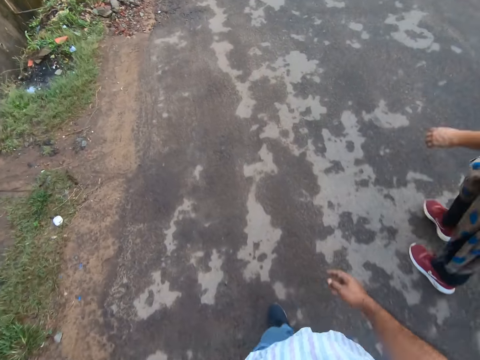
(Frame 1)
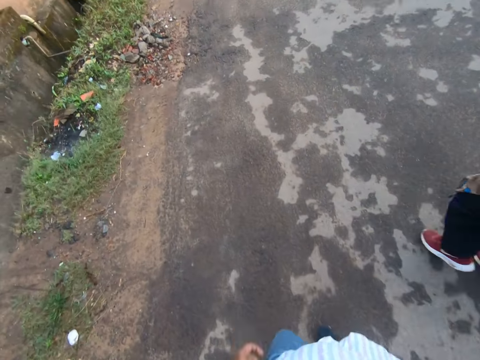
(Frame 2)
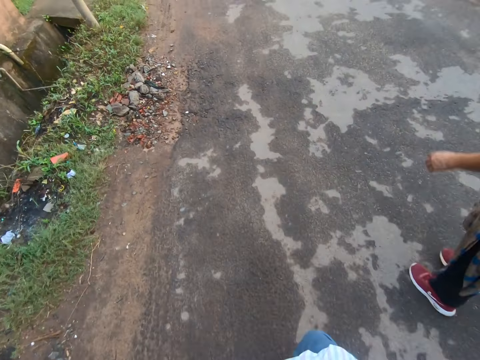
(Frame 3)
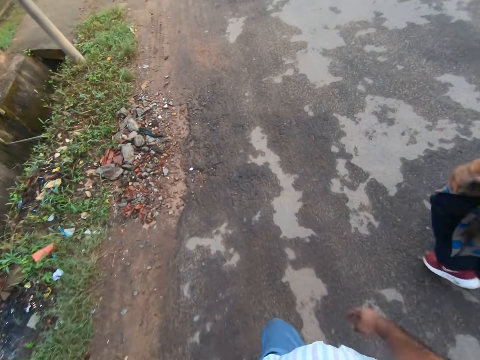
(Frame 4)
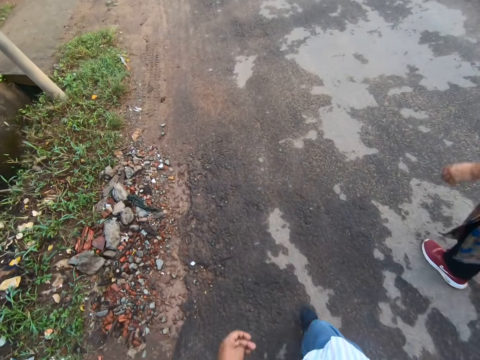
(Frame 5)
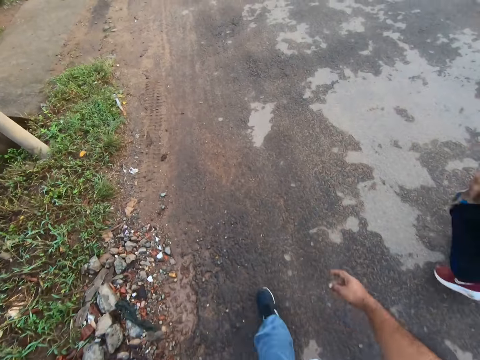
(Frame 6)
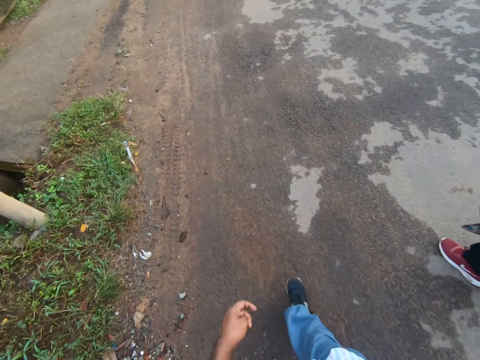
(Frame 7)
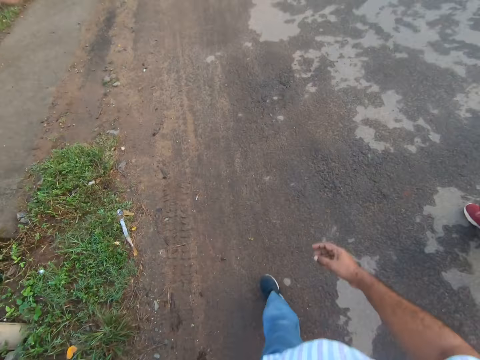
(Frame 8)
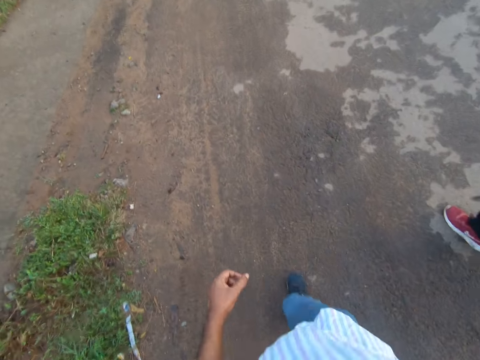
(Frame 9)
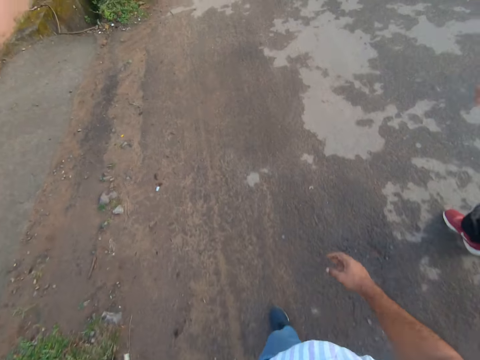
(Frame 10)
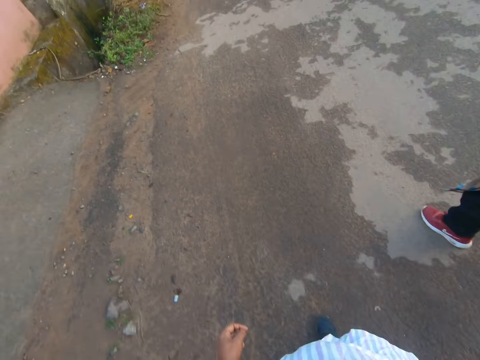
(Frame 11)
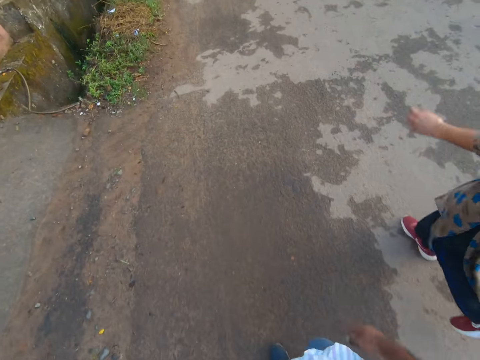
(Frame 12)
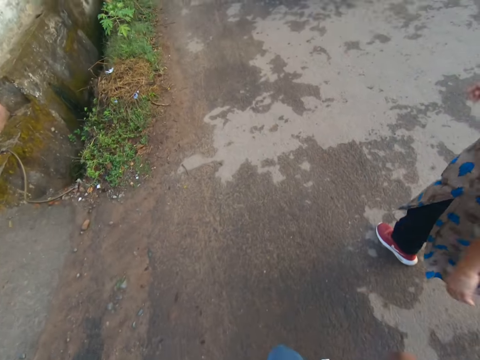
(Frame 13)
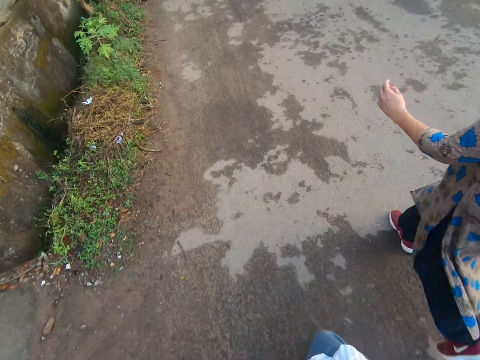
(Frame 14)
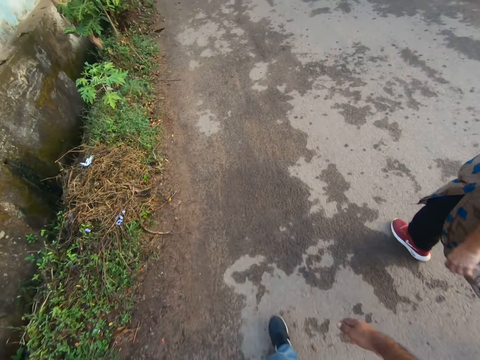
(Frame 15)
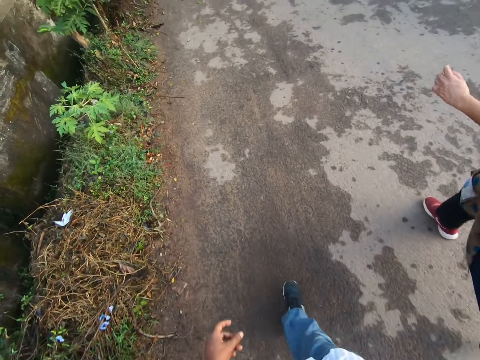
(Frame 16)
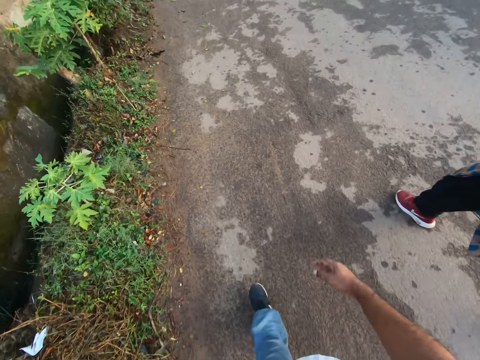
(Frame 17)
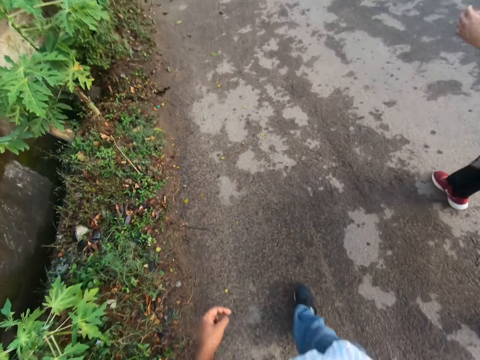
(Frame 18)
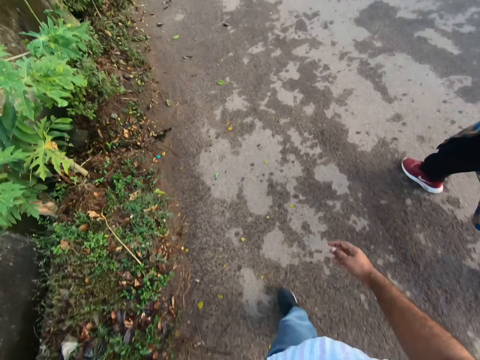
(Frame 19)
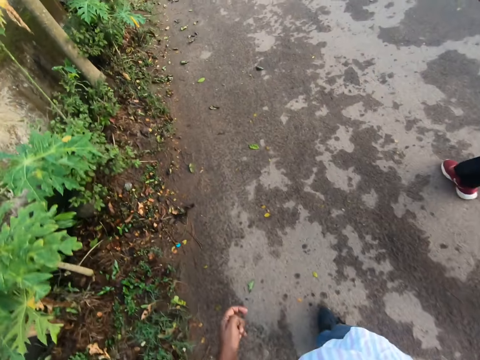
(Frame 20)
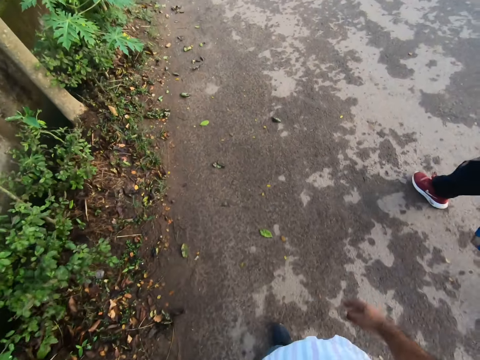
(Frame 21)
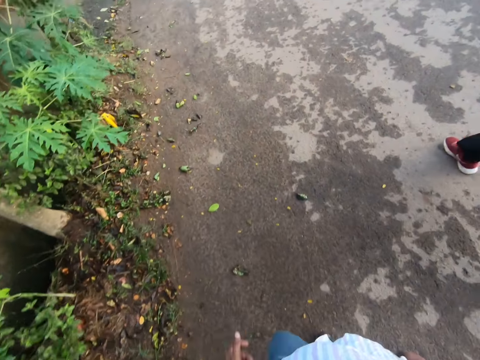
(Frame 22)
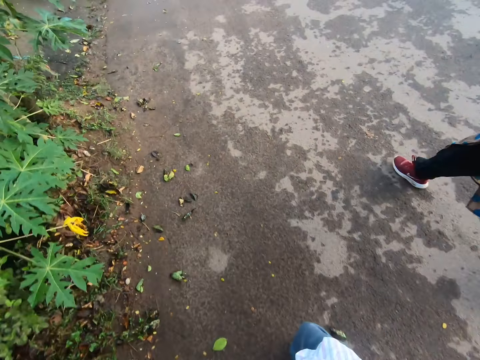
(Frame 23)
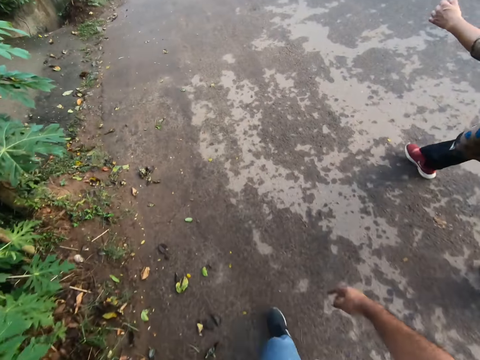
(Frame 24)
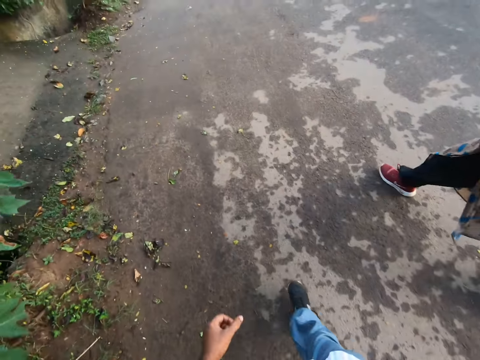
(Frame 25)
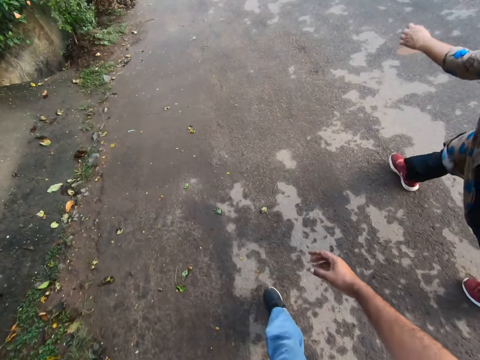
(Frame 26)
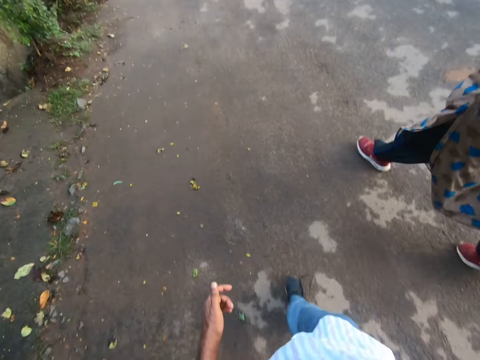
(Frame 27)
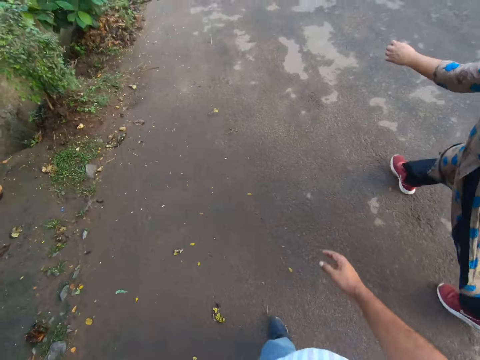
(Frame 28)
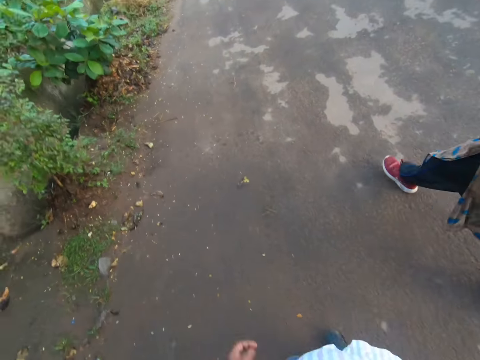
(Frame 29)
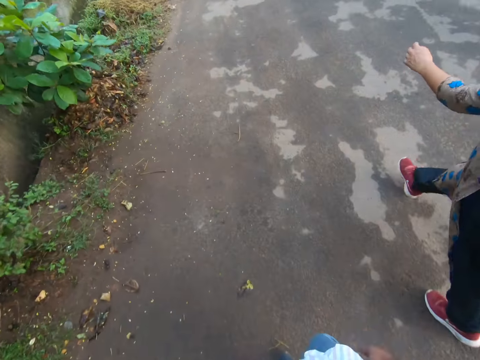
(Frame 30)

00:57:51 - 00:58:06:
A motorcycle rides past the camera wearer and the woman on the road.

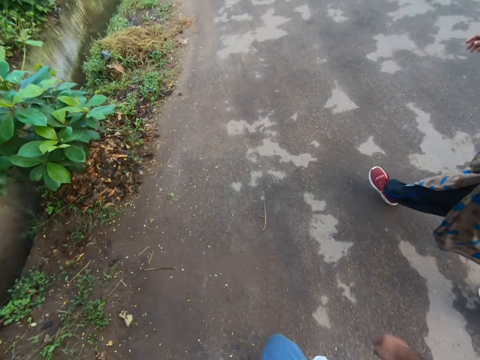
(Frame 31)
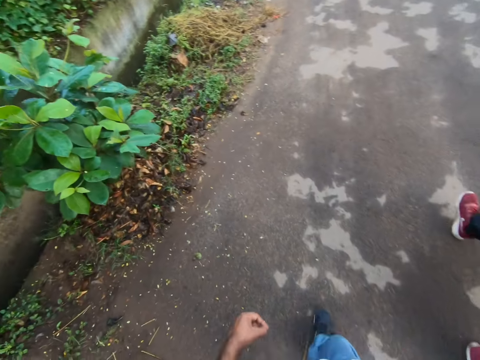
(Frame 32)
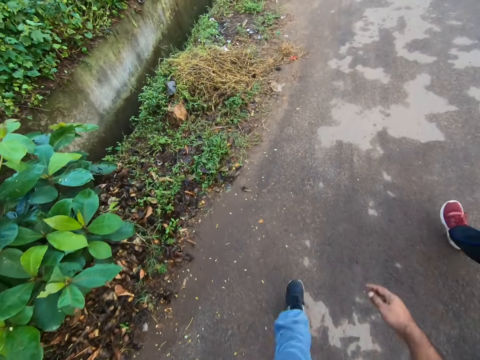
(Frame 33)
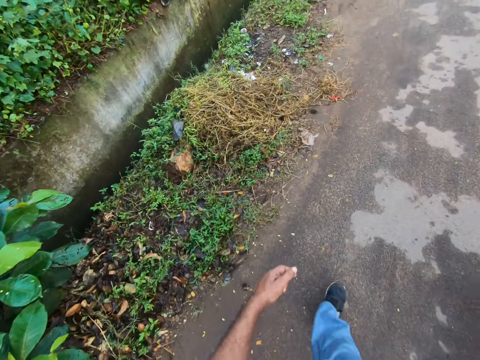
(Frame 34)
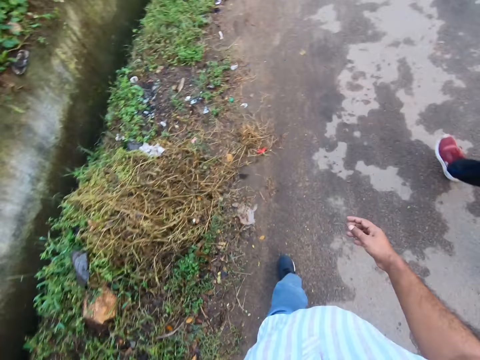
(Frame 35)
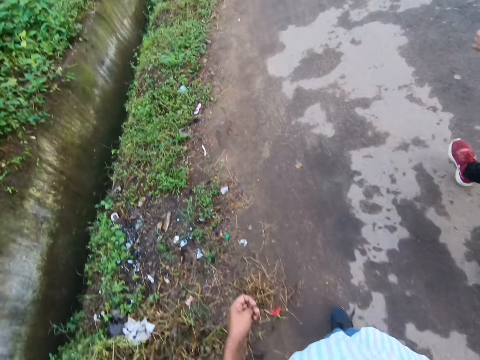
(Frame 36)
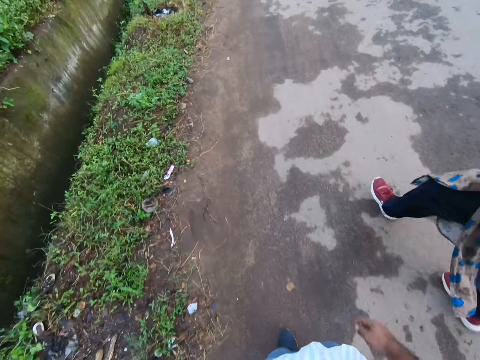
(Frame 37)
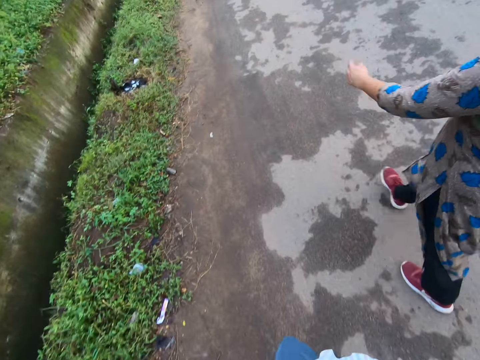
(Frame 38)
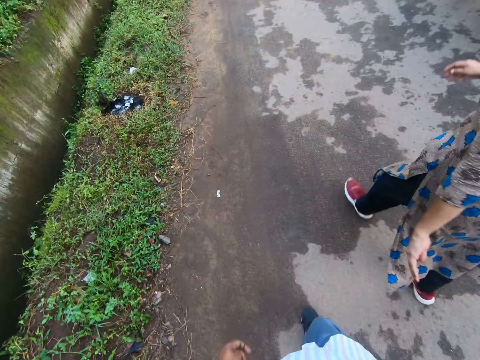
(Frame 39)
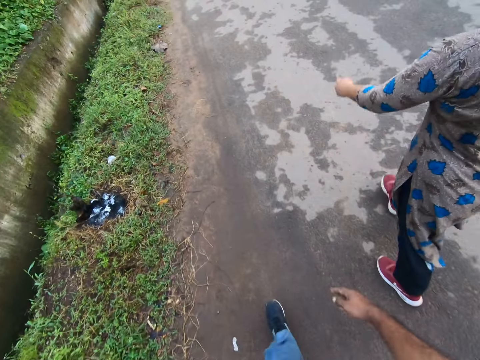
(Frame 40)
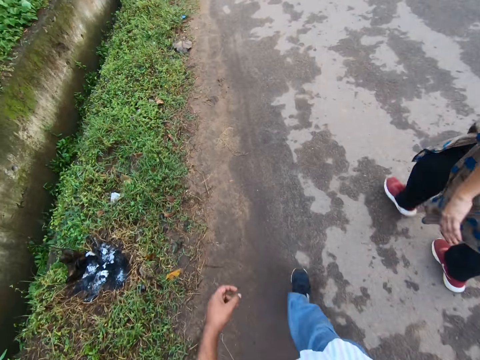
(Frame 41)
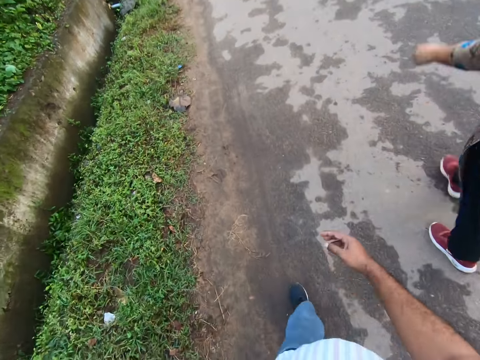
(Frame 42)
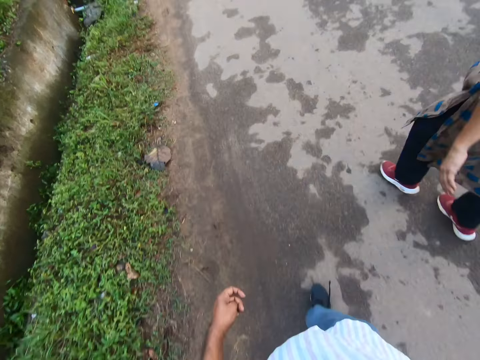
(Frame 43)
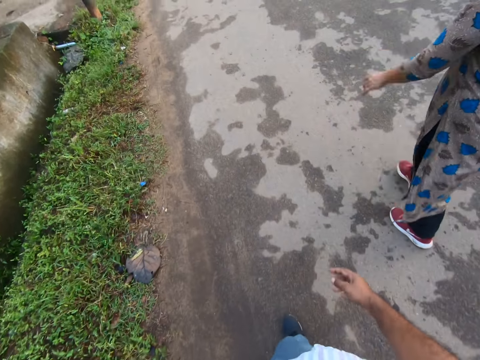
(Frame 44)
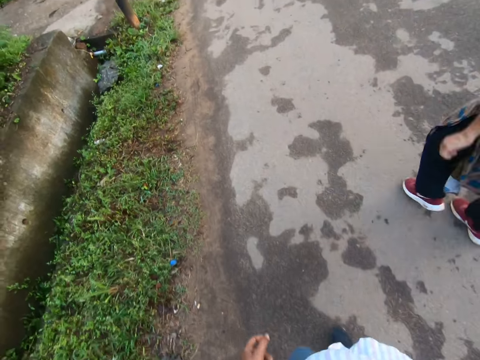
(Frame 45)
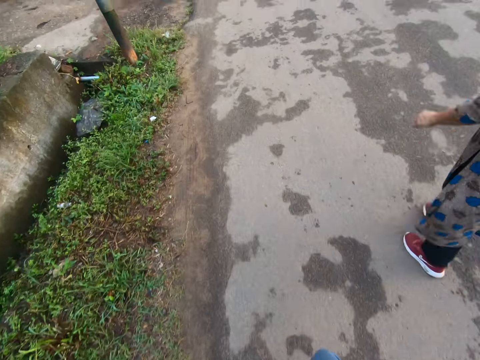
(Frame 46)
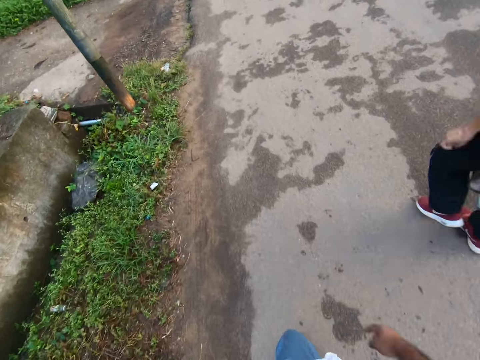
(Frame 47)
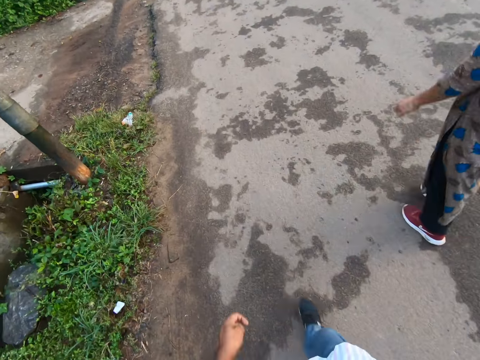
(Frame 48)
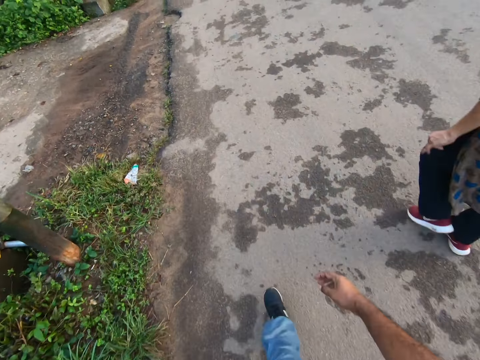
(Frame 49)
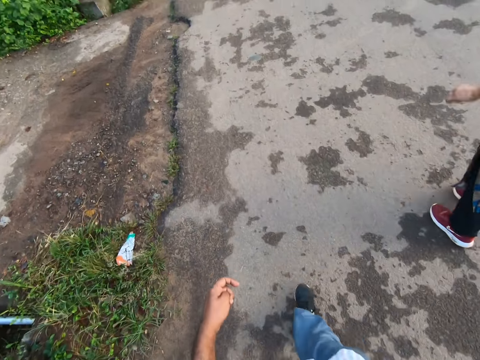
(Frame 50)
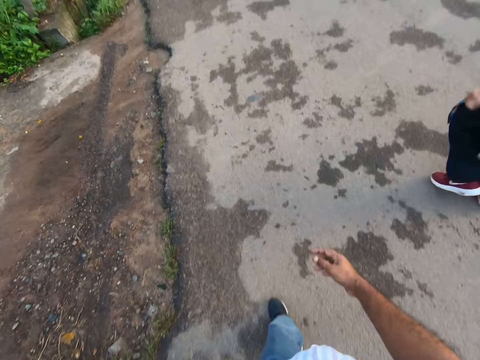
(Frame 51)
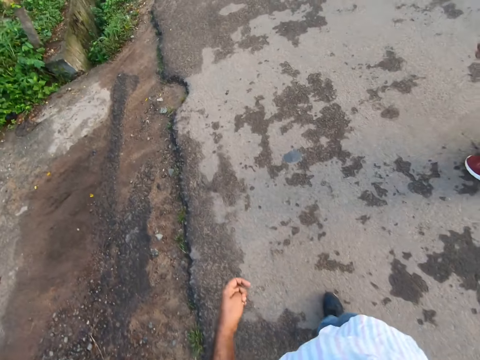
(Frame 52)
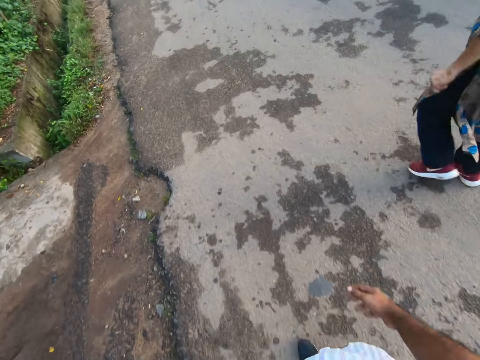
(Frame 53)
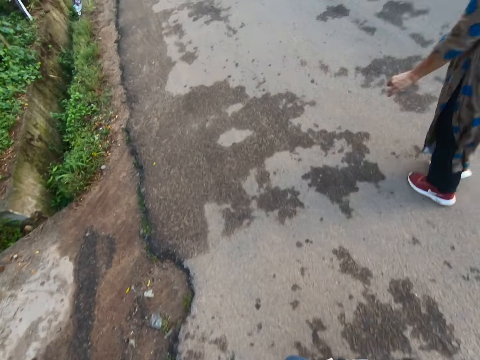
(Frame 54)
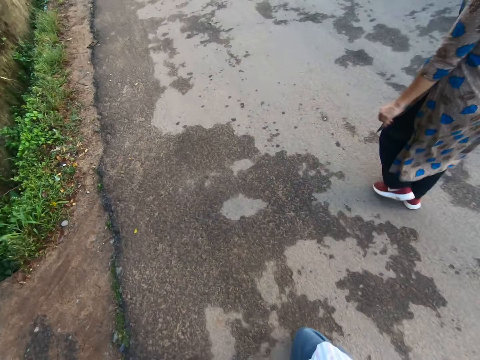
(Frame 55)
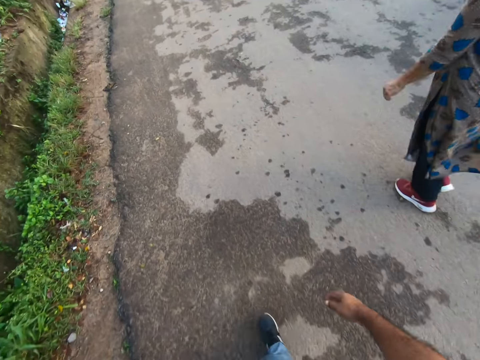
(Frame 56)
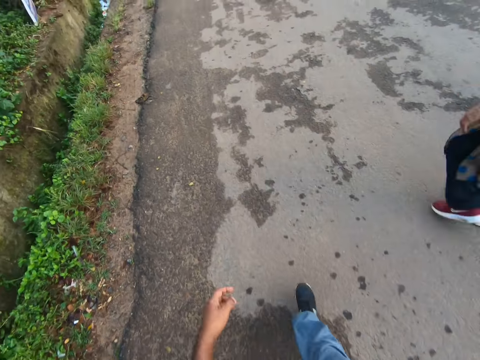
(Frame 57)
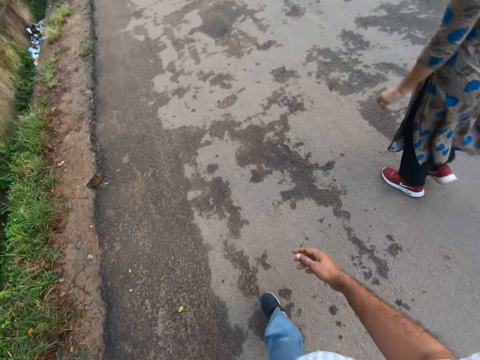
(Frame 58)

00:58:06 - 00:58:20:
A vehicle rides past the camera wearer and the woman.
